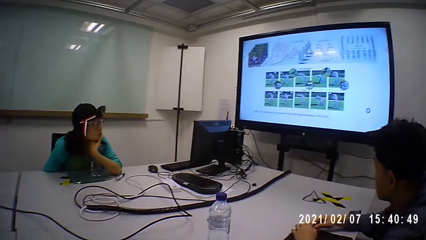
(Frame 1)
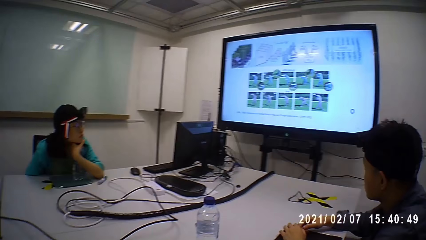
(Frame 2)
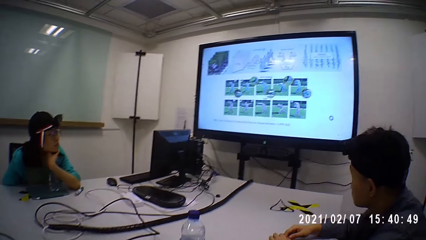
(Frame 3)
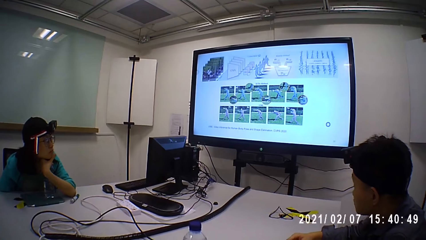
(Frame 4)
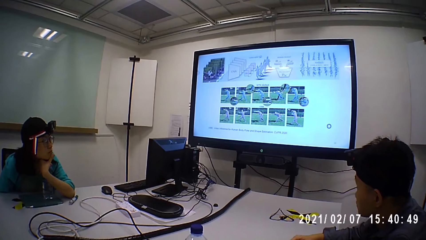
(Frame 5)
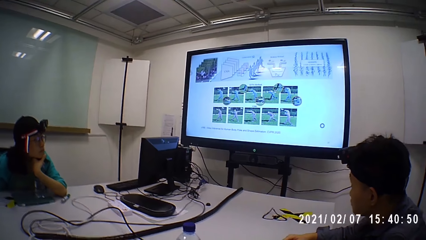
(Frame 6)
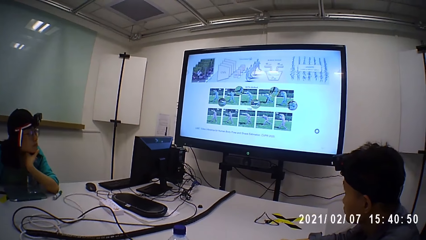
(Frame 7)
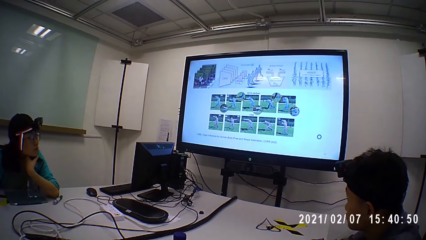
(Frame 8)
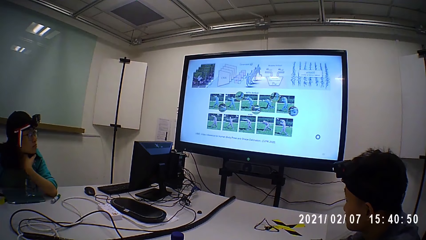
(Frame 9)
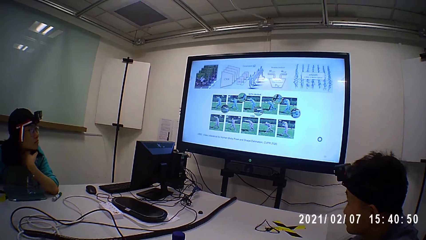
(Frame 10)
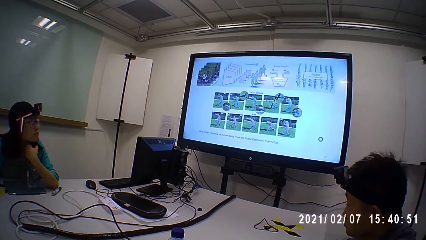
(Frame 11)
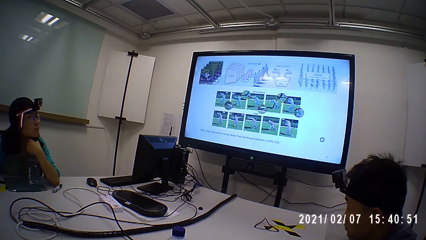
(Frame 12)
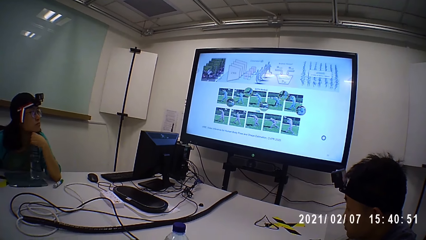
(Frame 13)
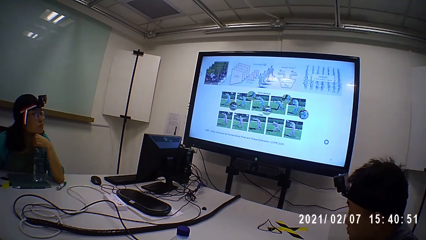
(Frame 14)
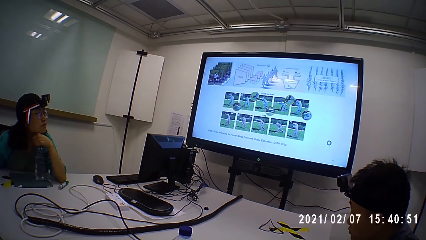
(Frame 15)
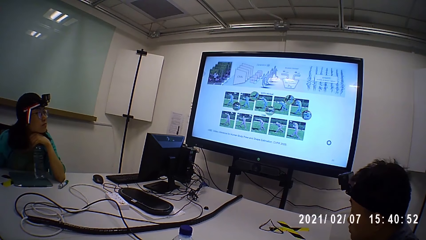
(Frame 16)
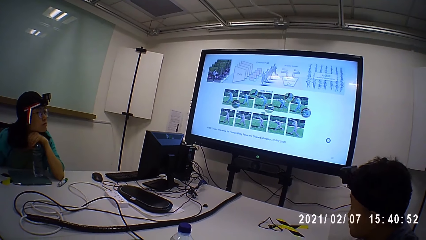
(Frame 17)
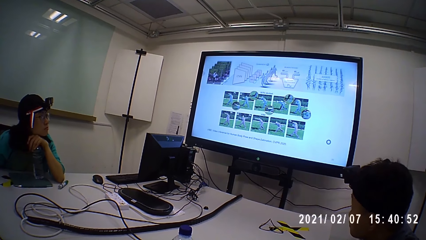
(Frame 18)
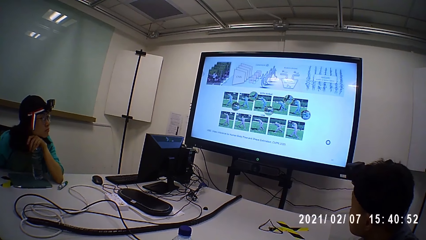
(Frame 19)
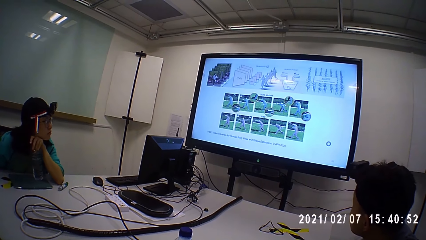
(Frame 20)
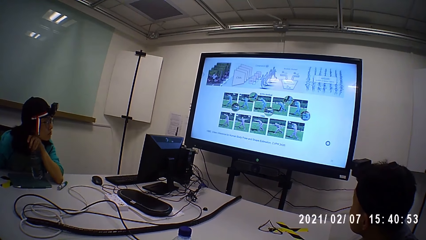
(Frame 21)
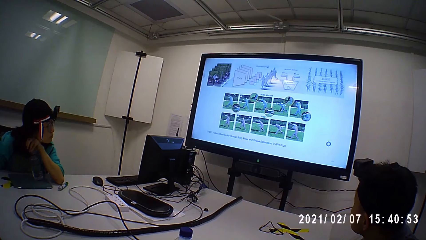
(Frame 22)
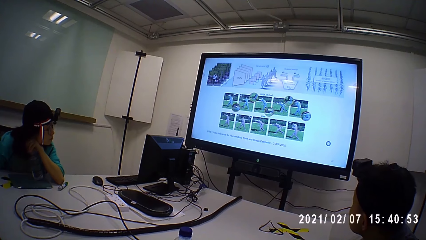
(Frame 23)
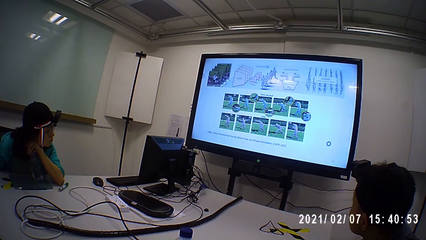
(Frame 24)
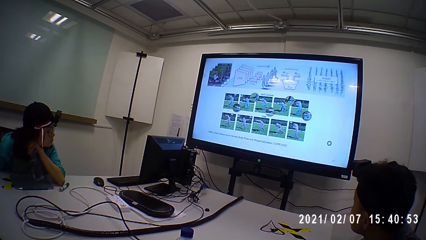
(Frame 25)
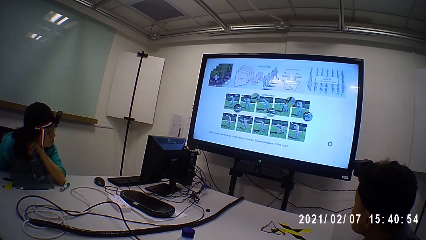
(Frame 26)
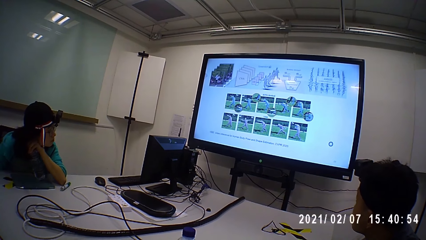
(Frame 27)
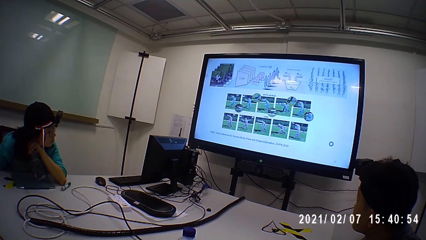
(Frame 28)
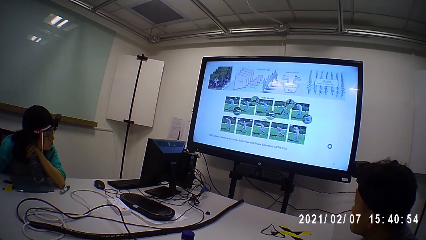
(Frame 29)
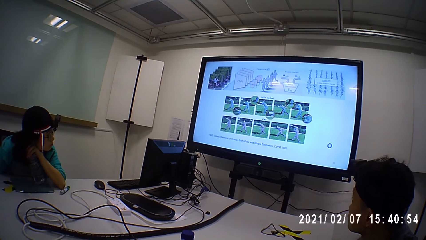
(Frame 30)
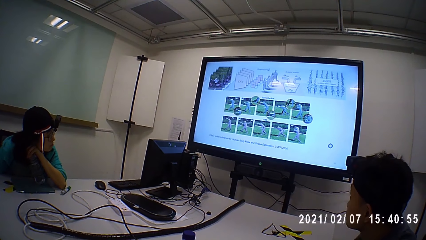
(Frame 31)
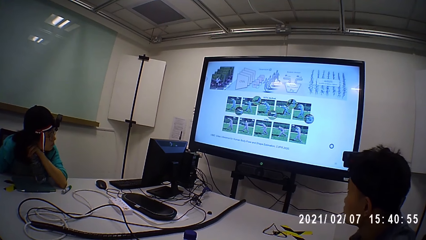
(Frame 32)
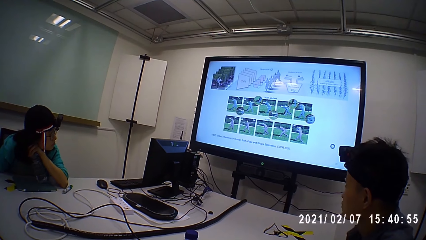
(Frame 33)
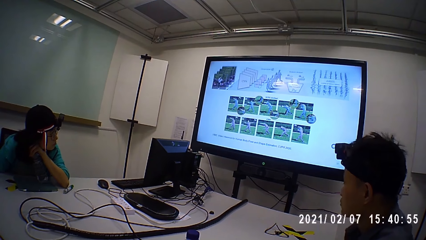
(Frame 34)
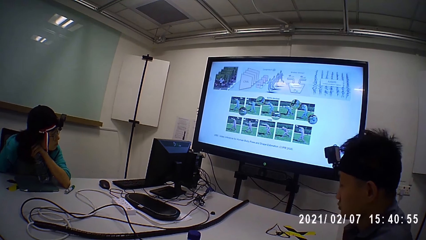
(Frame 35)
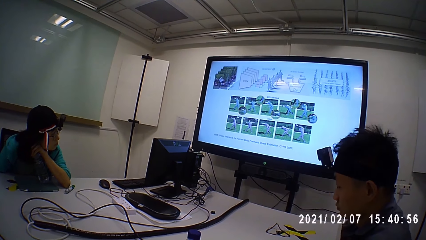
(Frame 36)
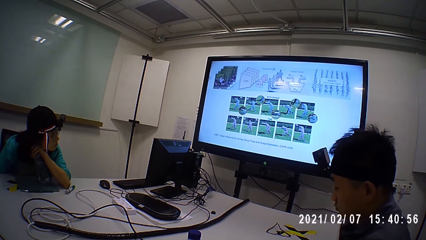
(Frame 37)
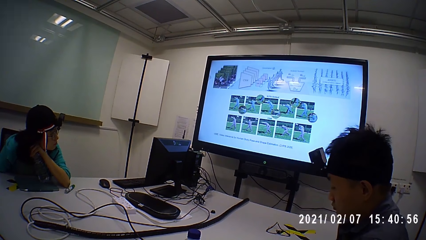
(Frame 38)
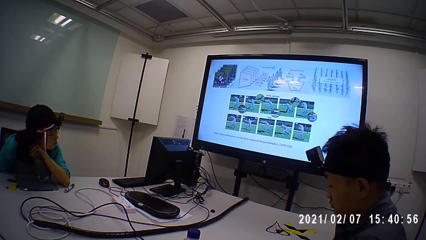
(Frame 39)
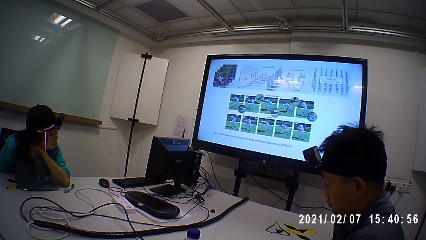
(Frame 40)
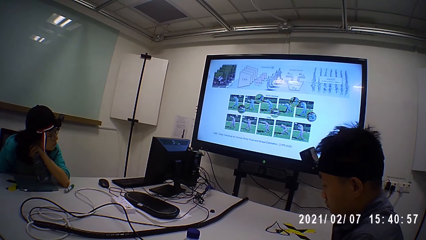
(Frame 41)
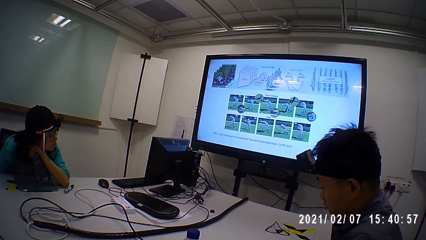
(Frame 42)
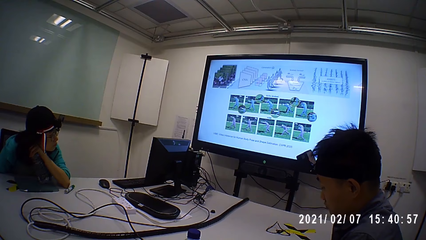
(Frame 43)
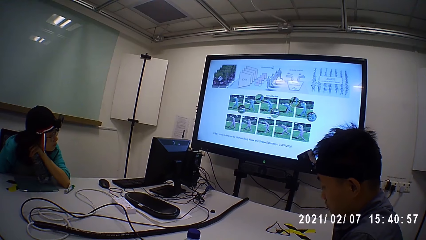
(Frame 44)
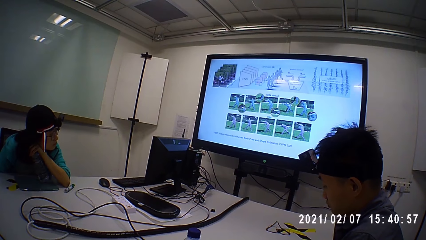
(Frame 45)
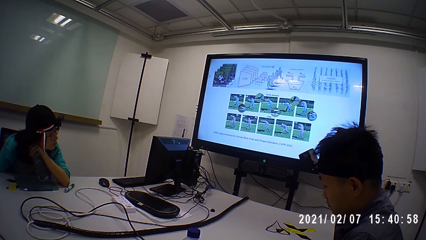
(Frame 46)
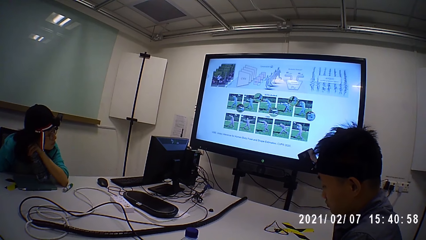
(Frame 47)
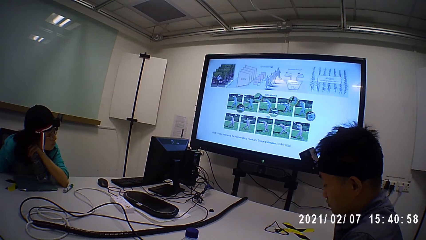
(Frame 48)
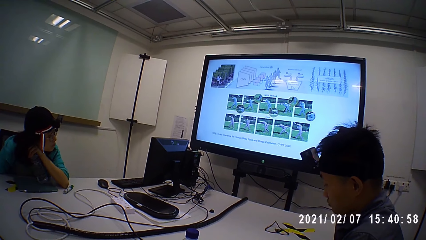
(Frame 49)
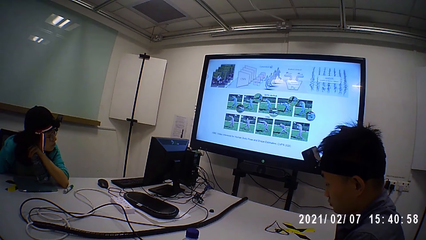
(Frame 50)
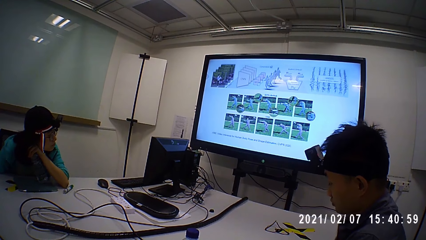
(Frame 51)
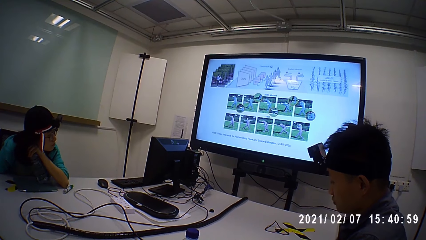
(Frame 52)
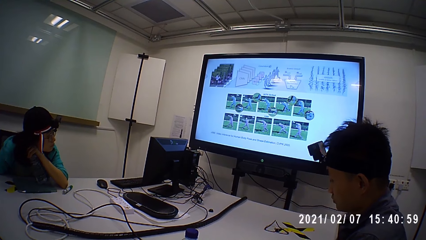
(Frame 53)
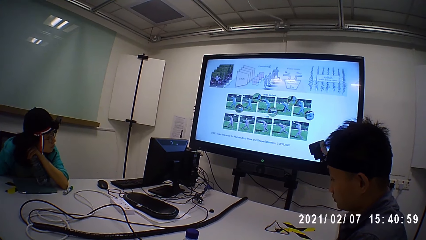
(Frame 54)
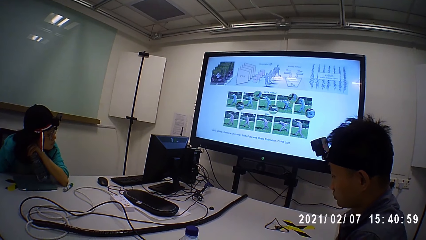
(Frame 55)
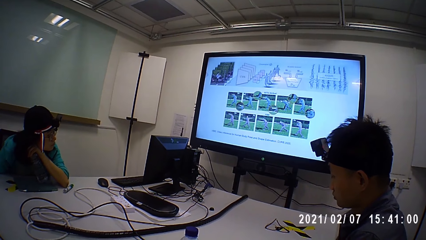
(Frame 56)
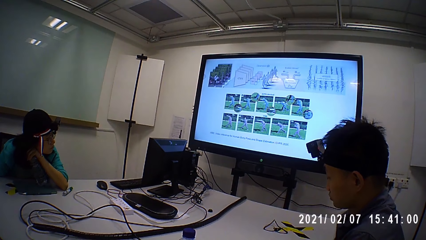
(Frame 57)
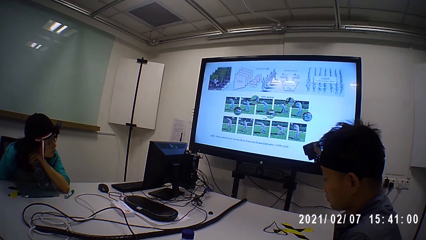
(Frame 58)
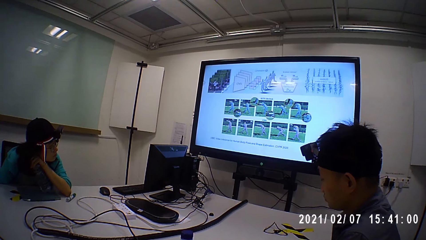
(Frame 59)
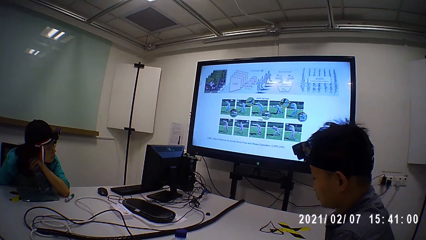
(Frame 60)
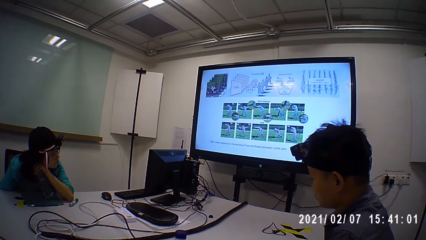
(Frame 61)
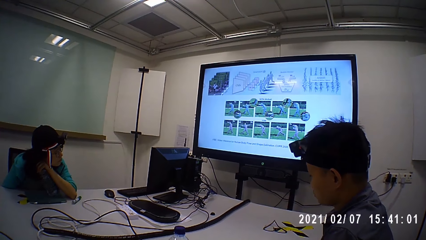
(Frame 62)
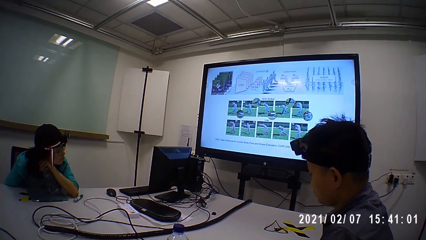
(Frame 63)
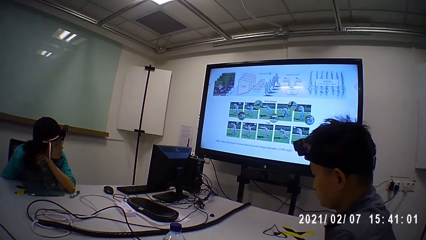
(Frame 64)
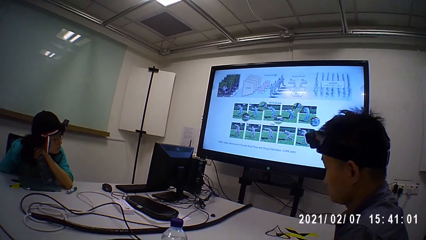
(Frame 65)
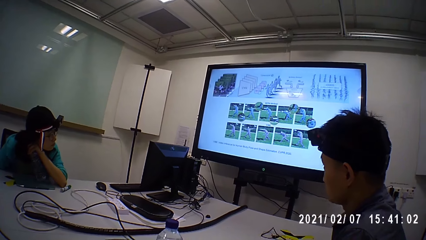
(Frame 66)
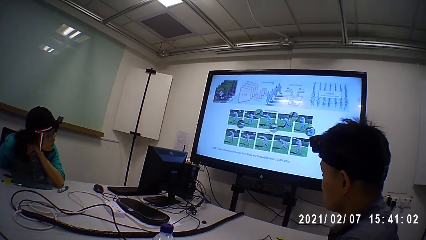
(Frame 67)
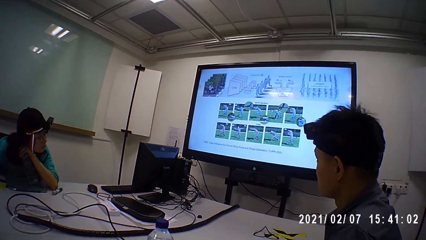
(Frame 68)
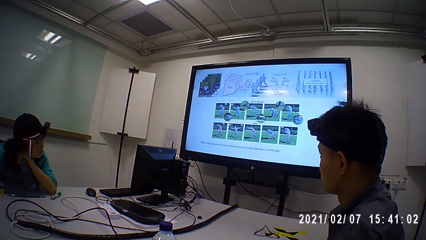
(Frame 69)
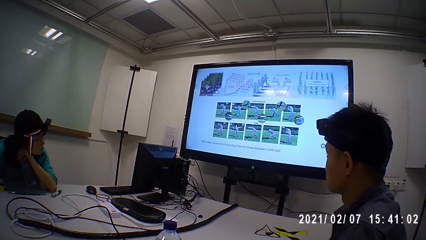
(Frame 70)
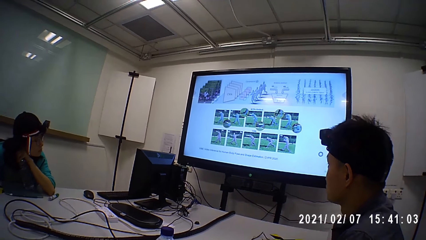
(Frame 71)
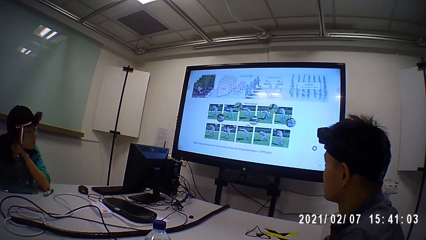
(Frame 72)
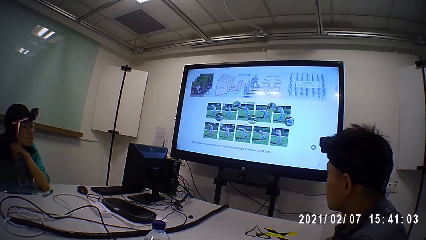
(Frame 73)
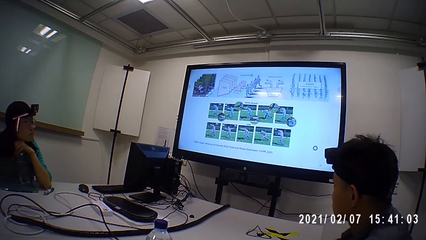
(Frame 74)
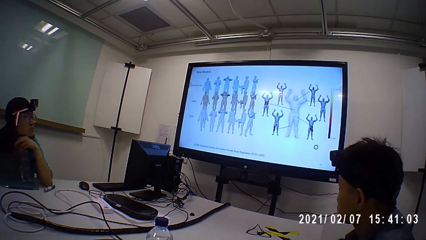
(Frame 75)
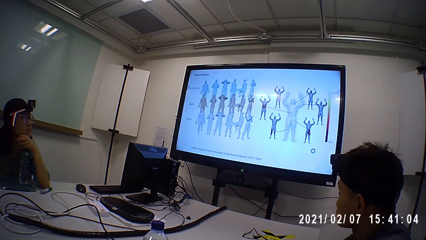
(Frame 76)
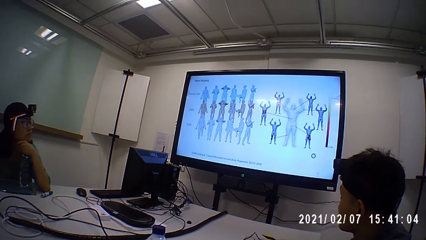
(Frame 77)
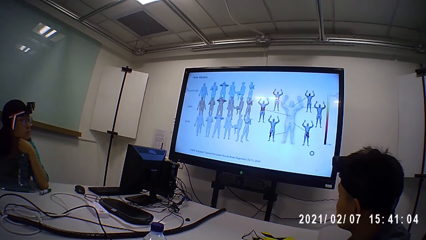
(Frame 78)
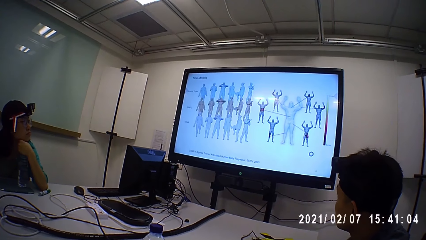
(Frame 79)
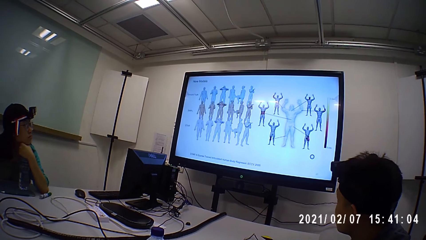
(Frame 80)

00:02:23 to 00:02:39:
The camera wearer looks at the presentation screen. A person moves on the chair. Another person moves the hand at the chin.
